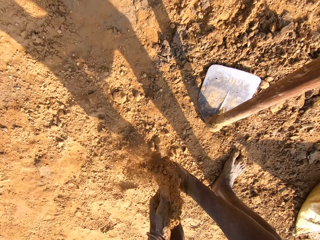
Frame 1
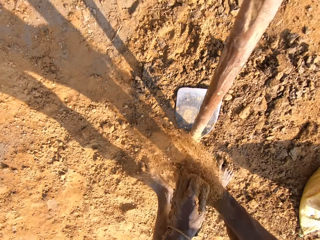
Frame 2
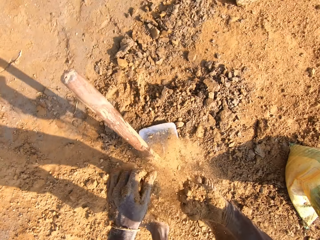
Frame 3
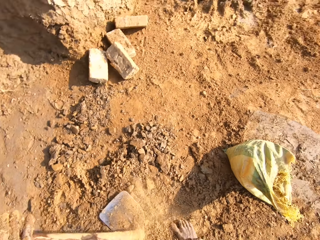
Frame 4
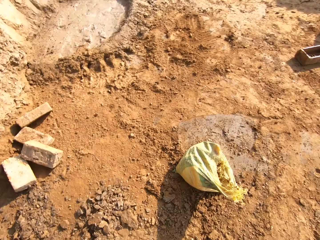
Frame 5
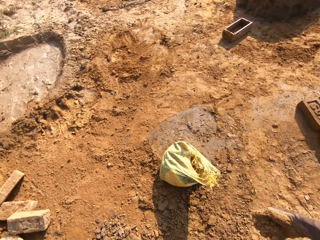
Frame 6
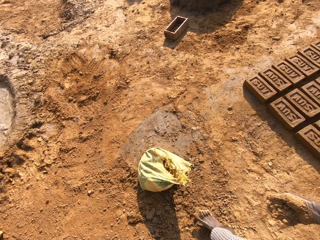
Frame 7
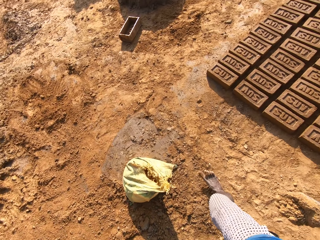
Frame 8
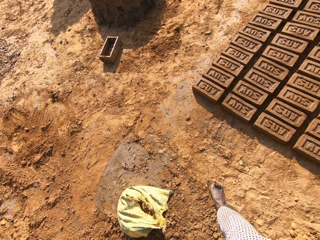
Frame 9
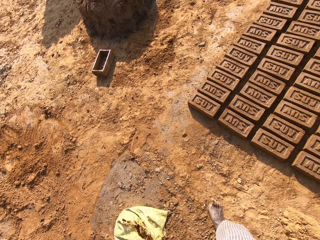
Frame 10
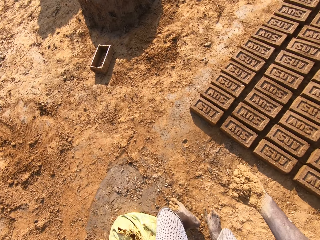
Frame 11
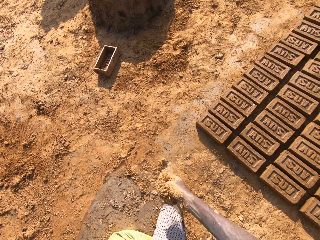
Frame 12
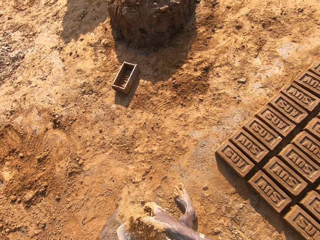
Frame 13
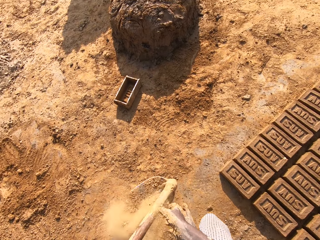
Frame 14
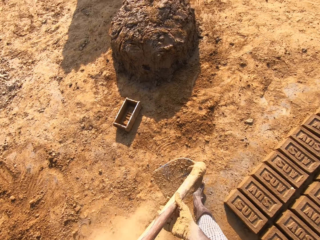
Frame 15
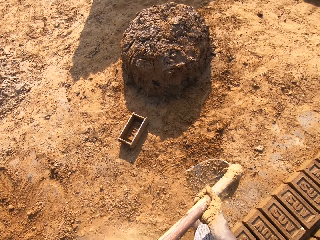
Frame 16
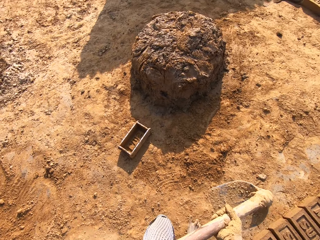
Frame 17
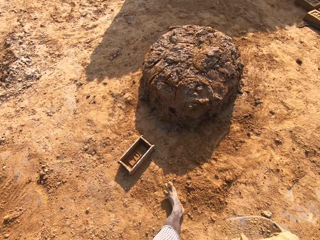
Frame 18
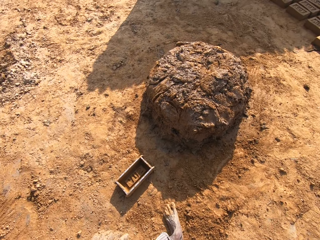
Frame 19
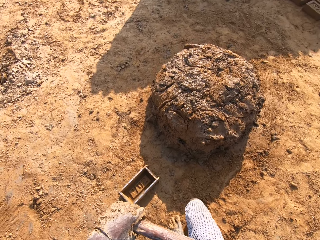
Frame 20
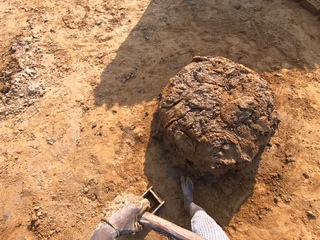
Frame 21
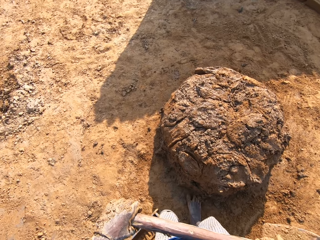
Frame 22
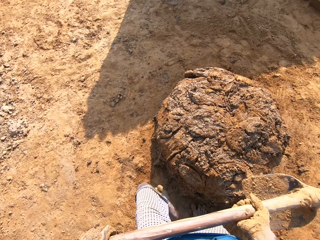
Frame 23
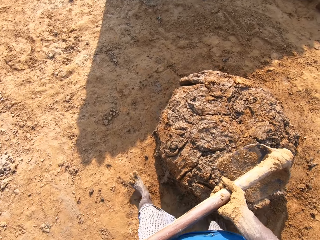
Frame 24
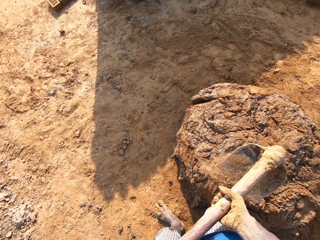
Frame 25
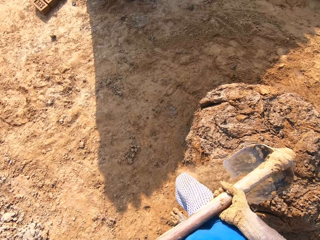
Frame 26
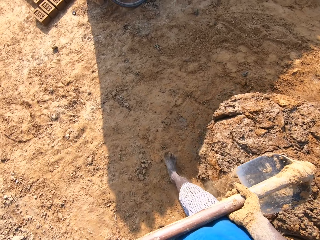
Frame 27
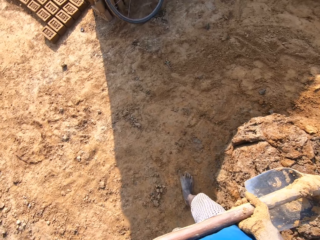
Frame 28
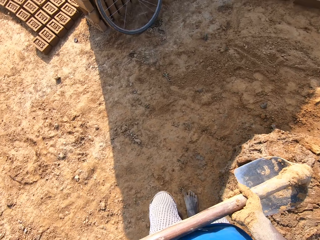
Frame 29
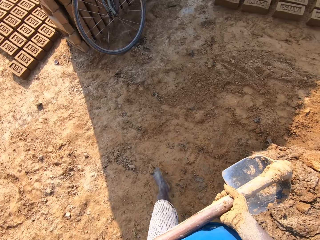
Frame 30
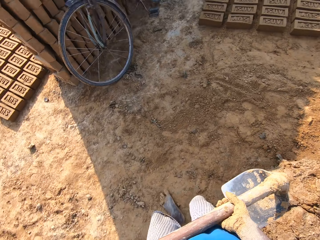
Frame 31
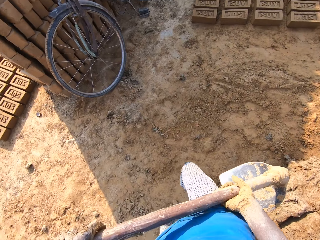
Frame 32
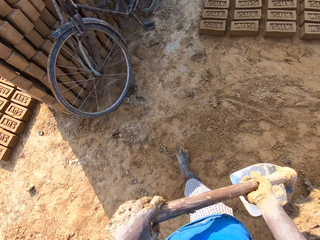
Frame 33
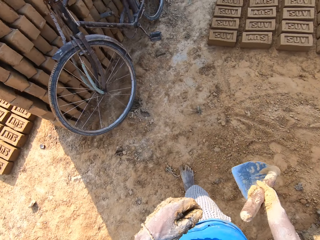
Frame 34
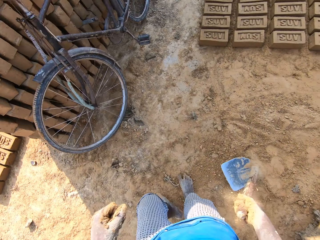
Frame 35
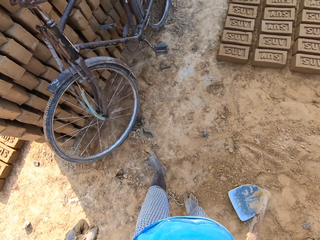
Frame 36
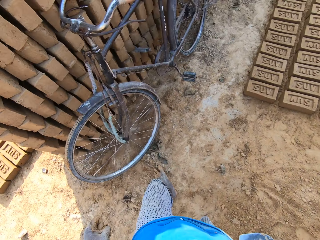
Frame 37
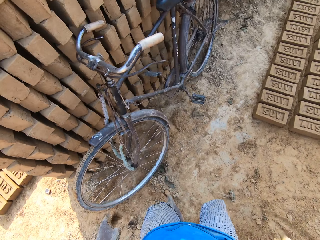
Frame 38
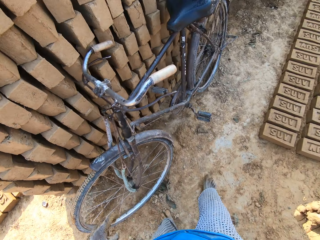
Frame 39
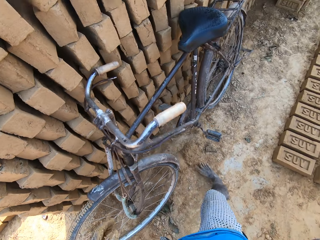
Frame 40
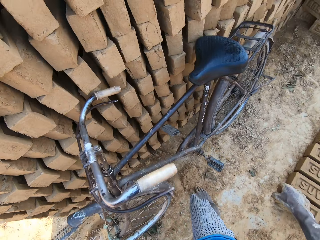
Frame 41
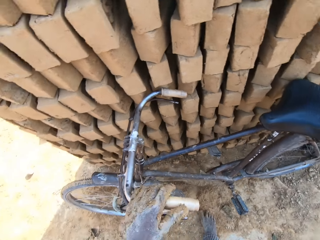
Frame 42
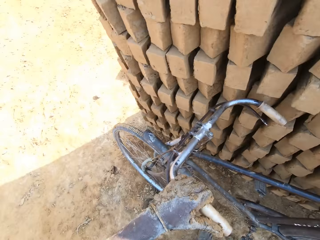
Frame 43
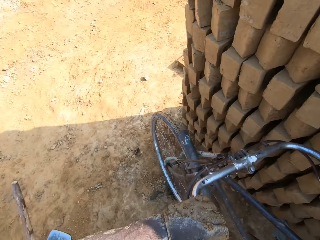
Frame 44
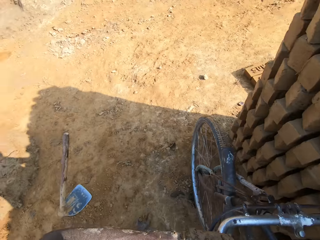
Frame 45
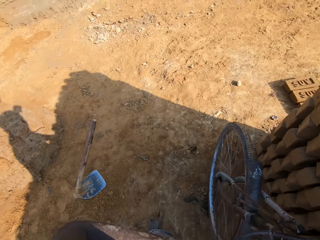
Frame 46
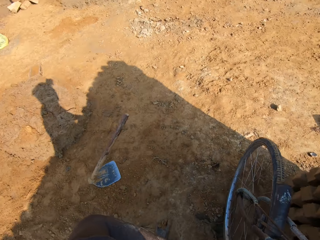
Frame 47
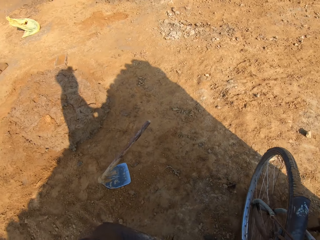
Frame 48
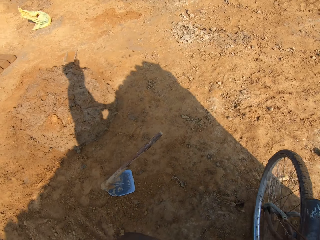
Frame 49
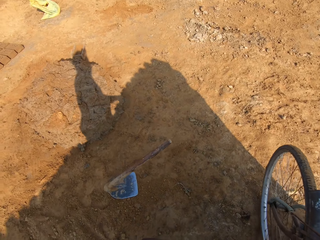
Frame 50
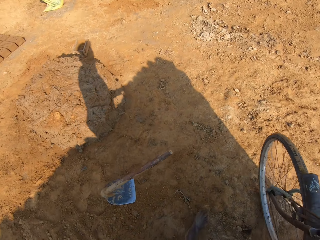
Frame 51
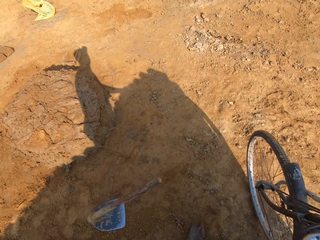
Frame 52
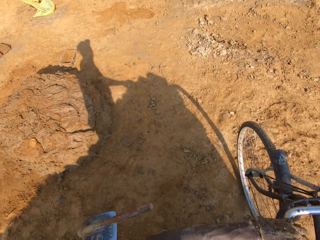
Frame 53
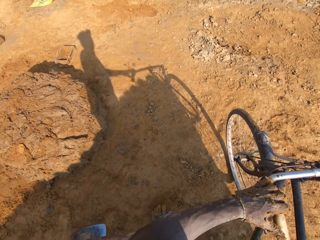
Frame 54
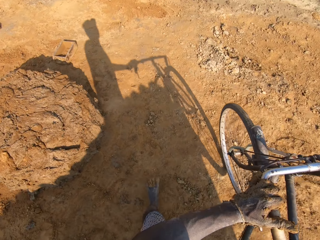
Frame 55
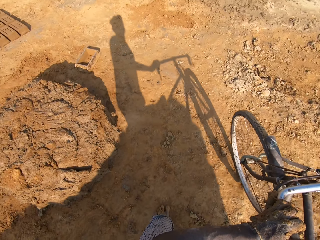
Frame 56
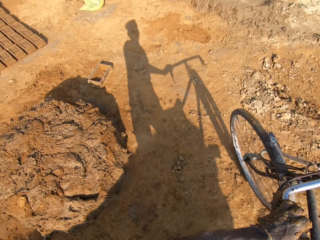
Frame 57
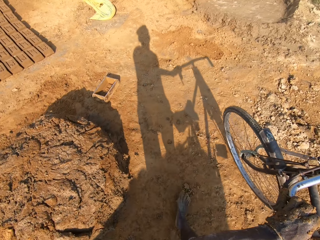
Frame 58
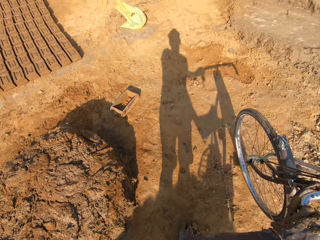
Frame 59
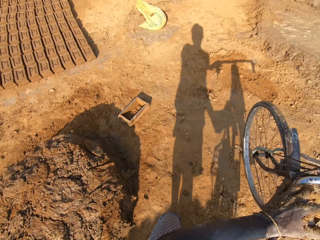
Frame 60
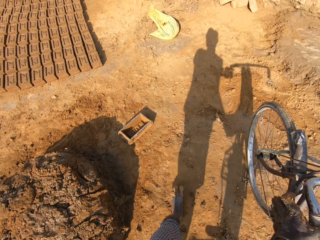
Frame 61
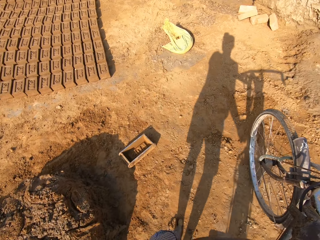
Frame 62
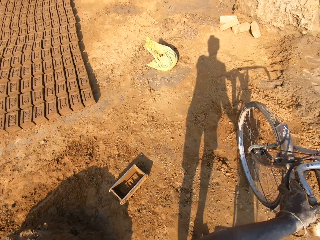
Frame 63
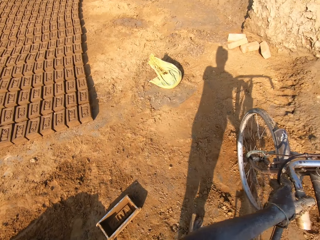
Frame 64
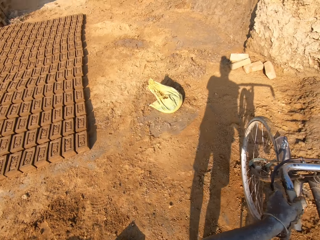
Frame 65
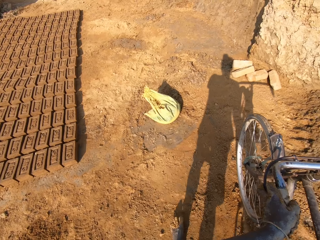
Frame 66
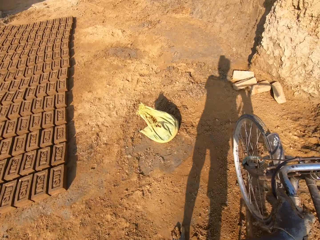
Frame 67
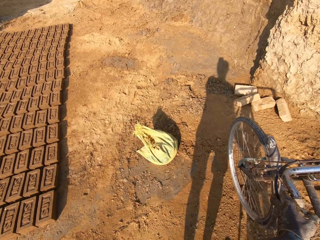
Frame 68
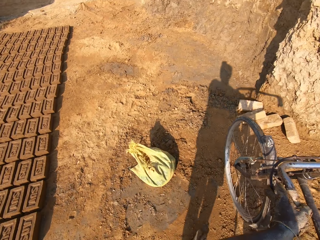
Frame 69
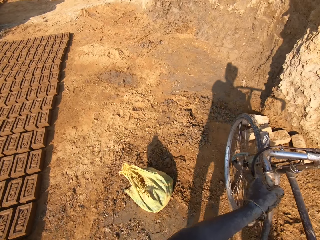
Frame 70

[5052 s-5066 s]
The camera wearer collects soil with his hands. He rubs both hands with sand on the ground. He picks up a hoe from the ground with his left hand. He walks around. He holds the hoe with both hands. He drops the hoe on the ground with his right hand. He moves a bicycle to another location.

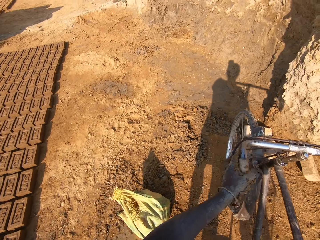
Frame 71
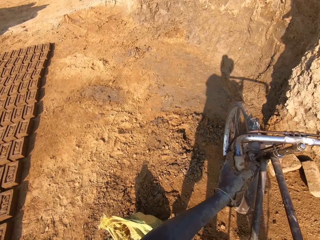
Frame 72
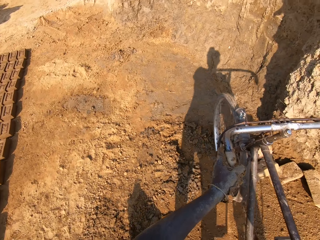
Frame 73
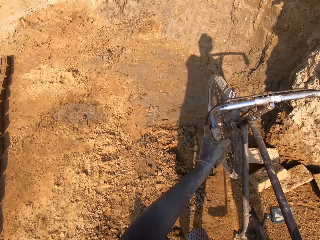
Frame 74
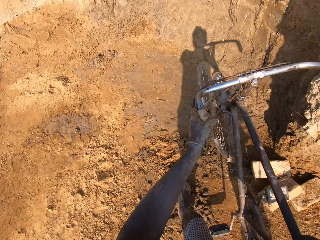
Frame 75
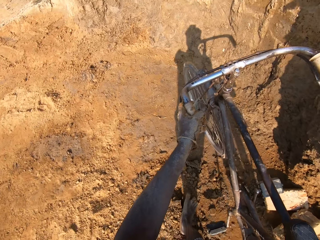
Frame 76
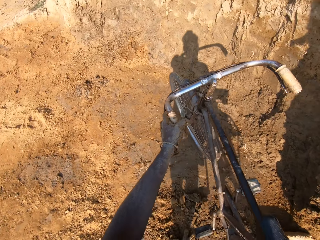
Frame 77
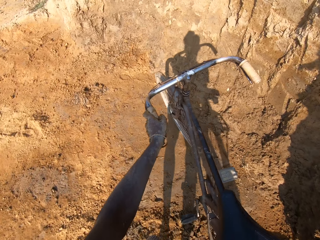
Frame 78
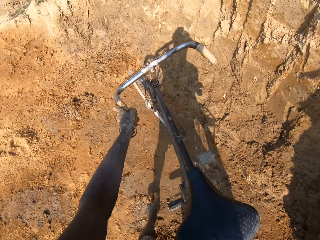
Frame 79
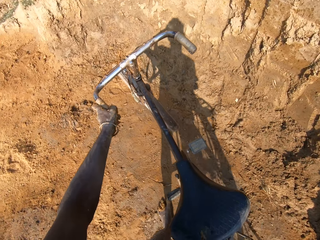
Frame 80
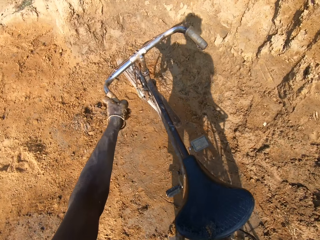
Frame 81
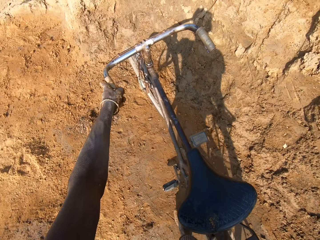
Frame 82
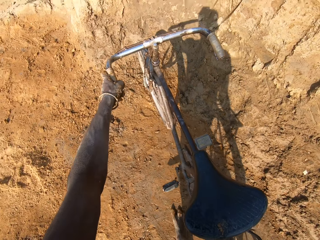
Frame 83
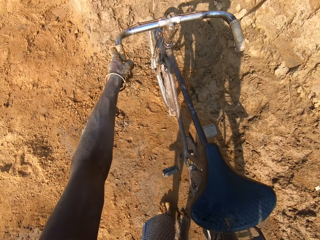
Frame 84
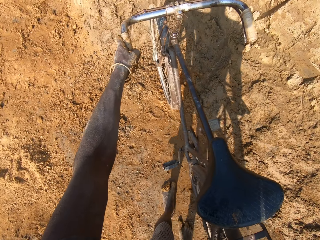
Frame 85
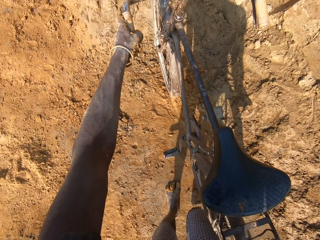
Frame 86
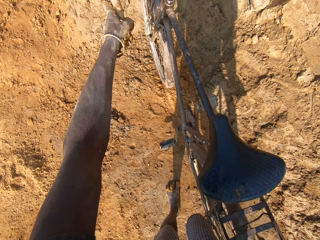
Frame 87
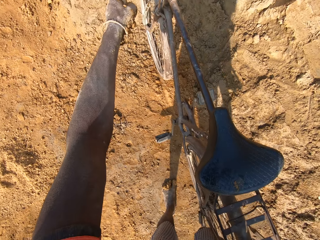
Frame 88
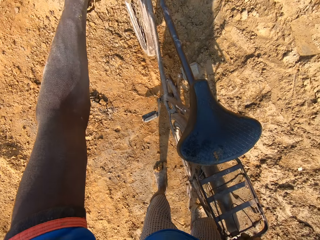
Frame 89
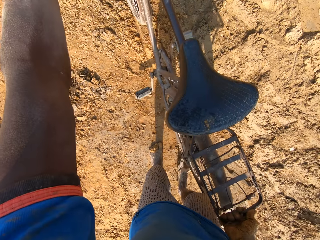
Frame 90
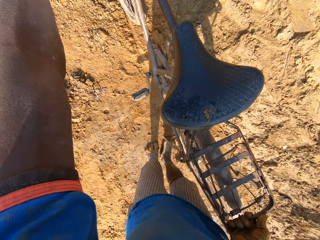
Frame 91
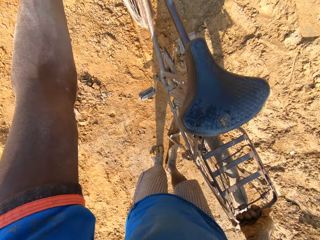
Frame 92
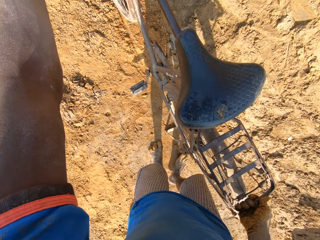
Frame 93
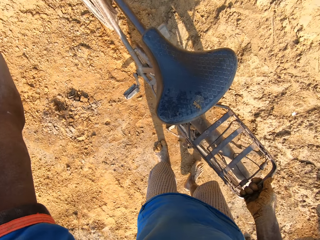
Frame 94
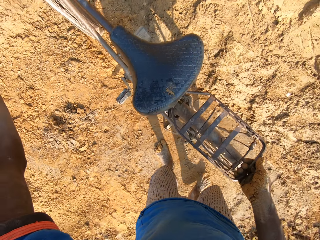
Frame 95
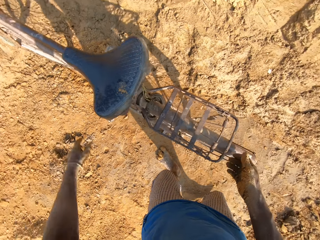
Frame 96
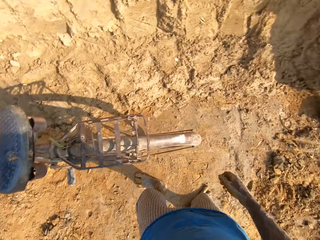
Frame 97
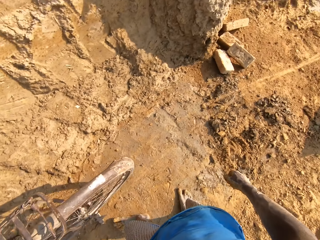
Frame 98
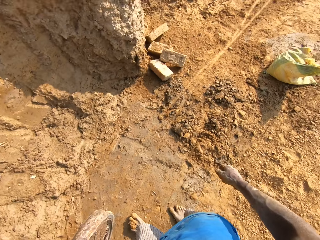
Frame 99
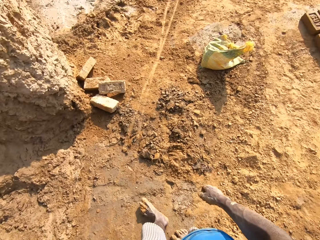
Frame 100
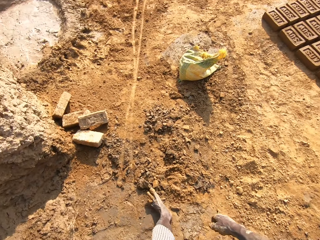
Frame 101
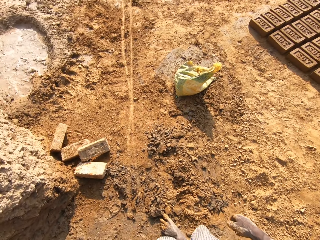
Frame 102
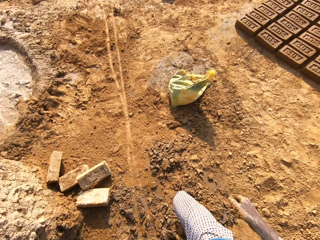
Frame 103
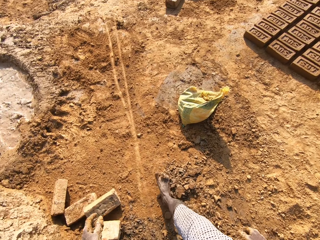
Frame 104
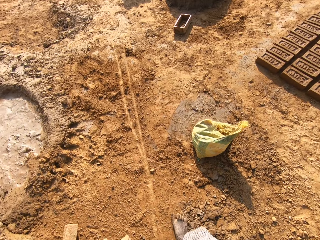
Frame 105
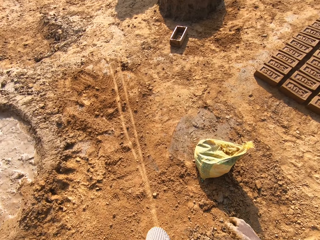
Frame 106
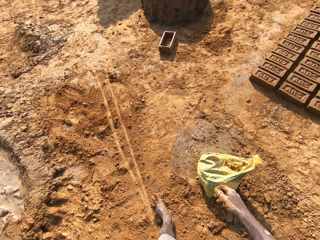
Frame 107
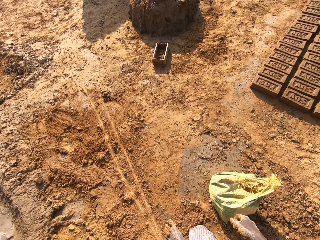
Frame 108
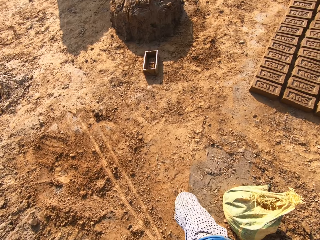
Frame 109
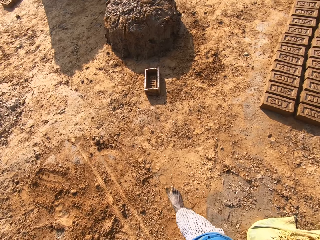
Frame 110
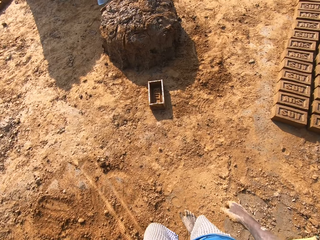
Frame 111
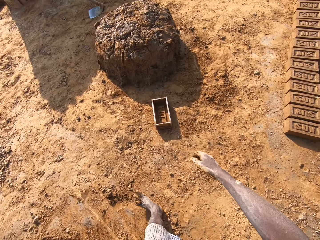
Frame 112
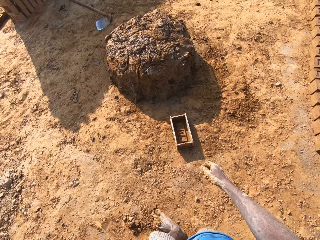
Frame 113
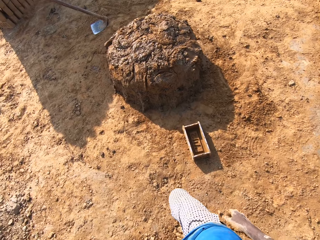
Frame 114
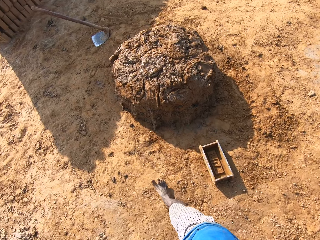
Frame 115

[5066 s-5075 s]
The camera wearer parks the bicycle. They remove both hands from the bicycle. They walk around.
